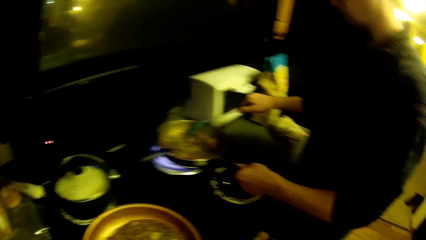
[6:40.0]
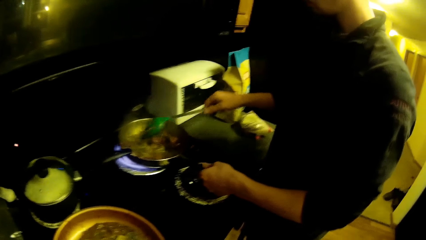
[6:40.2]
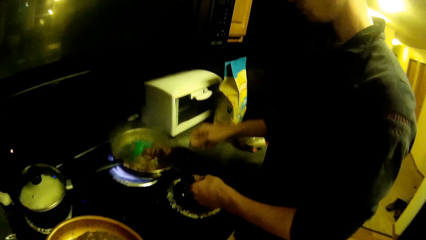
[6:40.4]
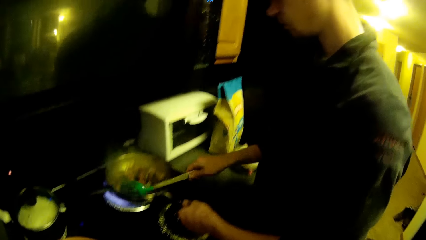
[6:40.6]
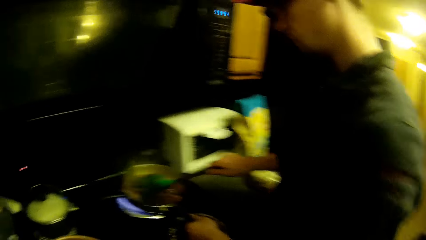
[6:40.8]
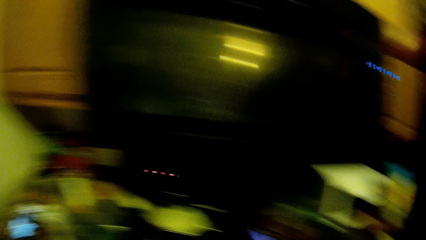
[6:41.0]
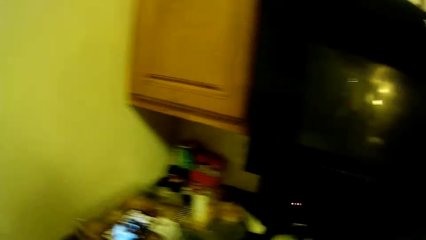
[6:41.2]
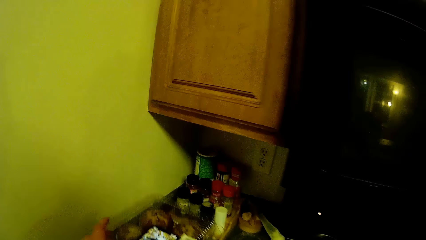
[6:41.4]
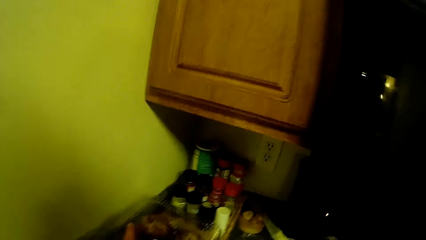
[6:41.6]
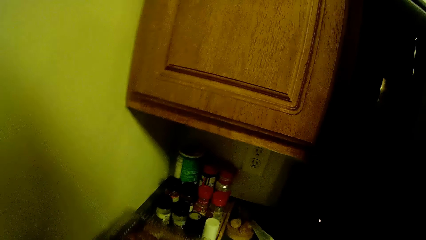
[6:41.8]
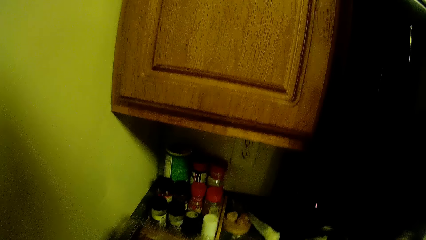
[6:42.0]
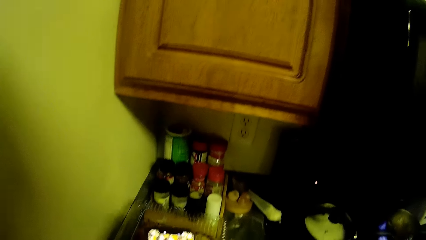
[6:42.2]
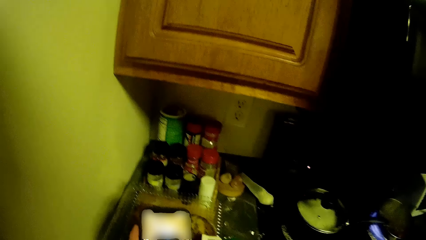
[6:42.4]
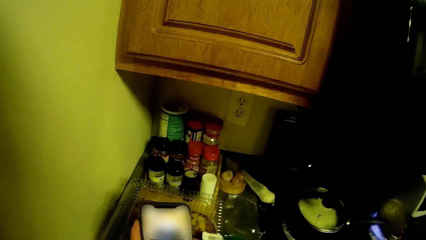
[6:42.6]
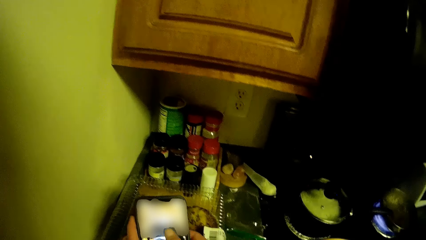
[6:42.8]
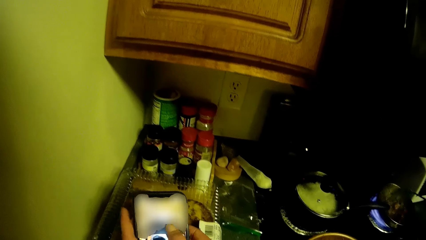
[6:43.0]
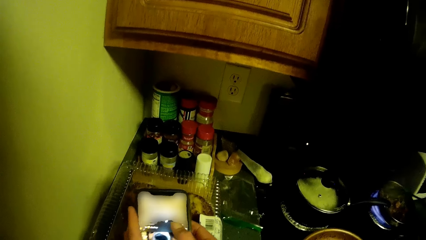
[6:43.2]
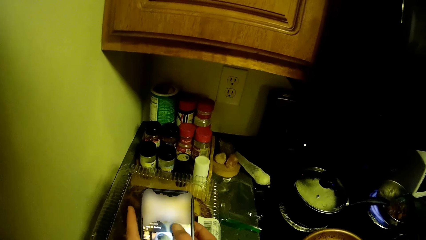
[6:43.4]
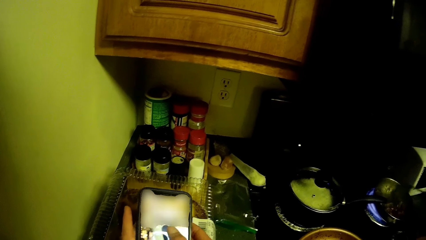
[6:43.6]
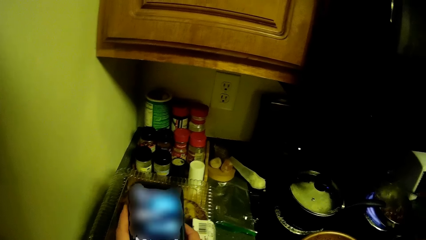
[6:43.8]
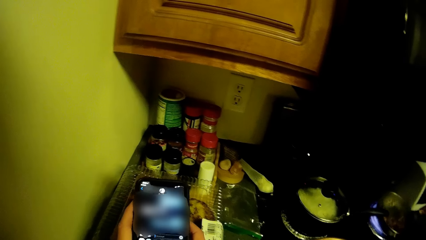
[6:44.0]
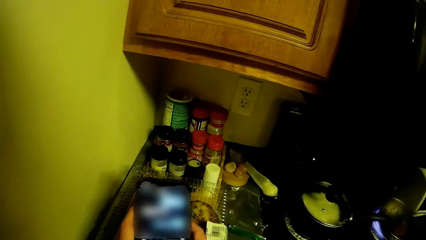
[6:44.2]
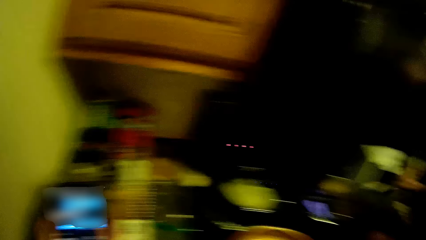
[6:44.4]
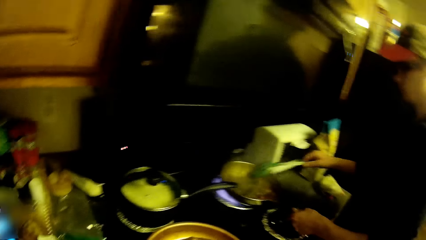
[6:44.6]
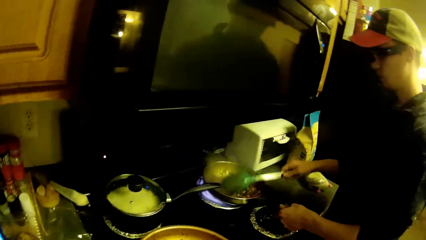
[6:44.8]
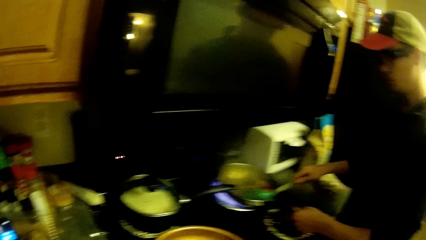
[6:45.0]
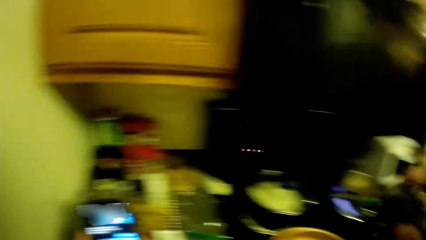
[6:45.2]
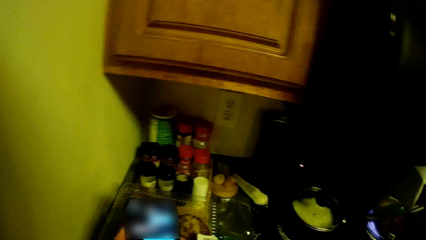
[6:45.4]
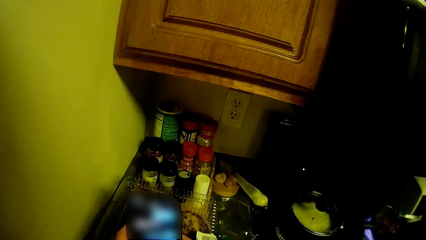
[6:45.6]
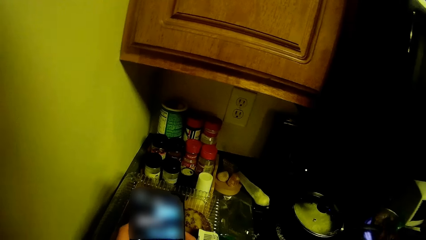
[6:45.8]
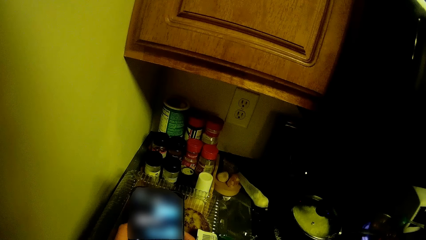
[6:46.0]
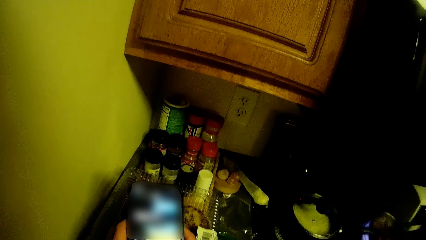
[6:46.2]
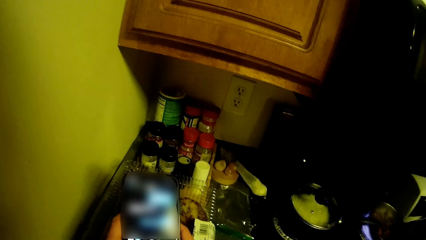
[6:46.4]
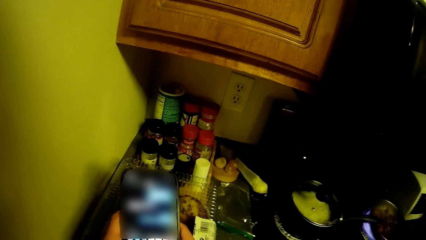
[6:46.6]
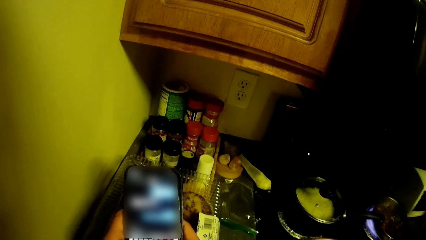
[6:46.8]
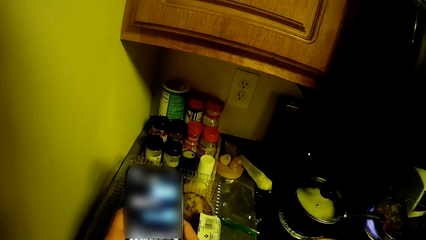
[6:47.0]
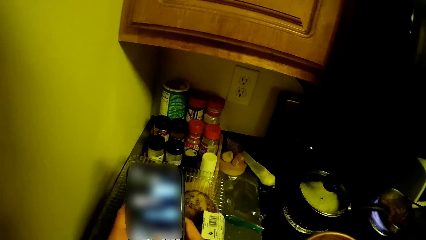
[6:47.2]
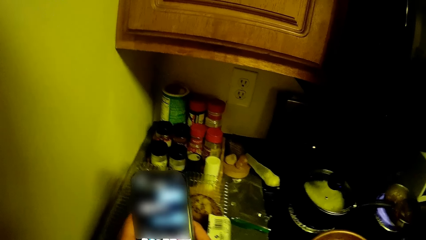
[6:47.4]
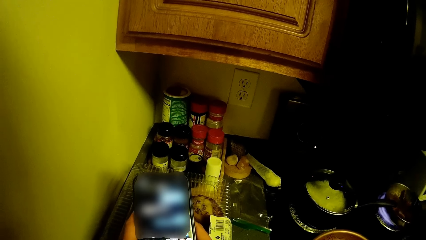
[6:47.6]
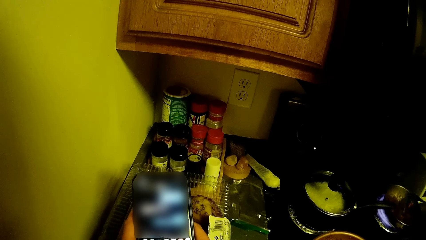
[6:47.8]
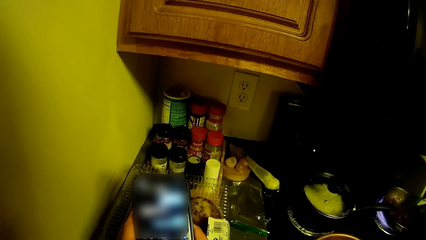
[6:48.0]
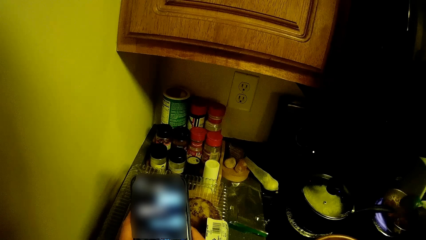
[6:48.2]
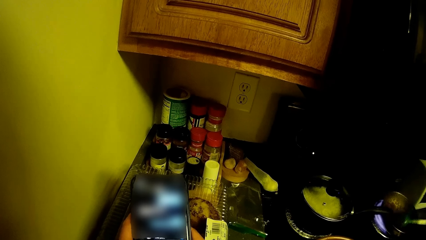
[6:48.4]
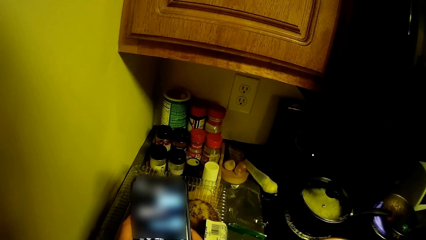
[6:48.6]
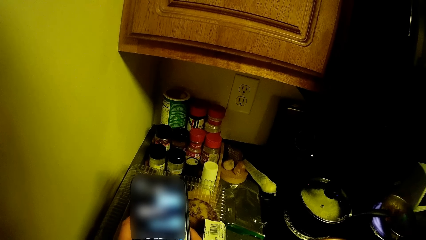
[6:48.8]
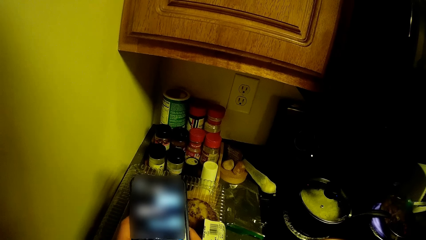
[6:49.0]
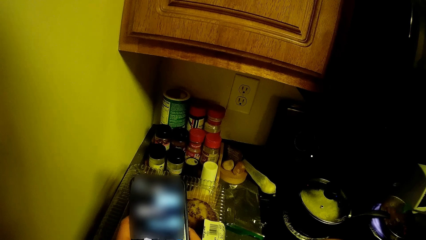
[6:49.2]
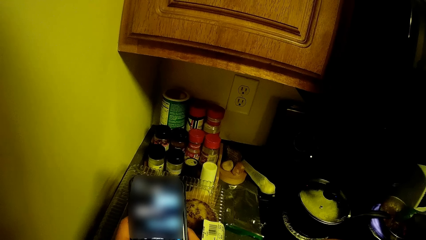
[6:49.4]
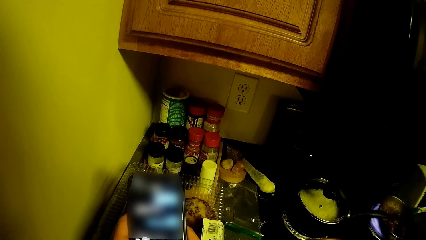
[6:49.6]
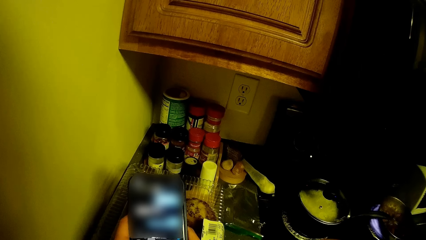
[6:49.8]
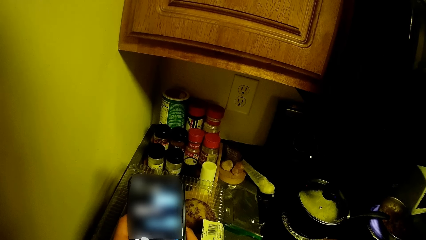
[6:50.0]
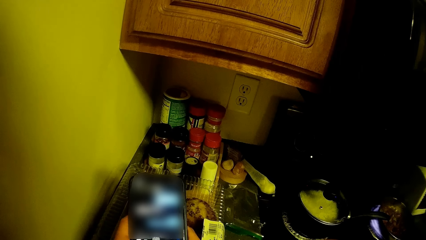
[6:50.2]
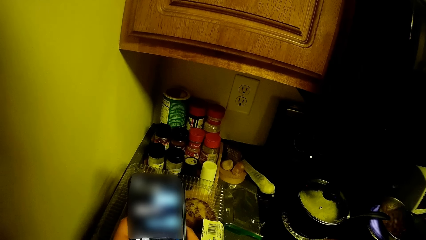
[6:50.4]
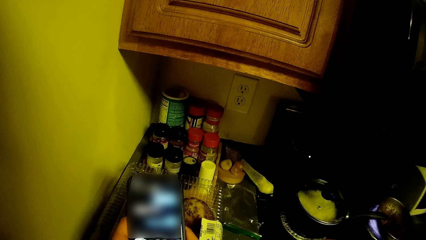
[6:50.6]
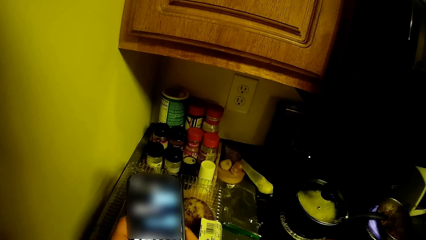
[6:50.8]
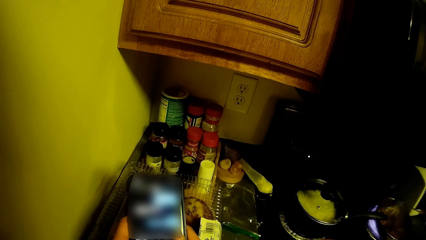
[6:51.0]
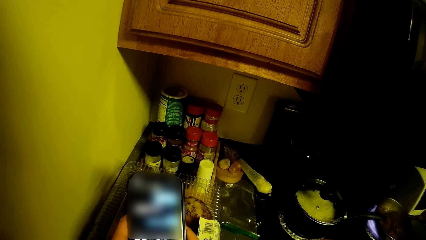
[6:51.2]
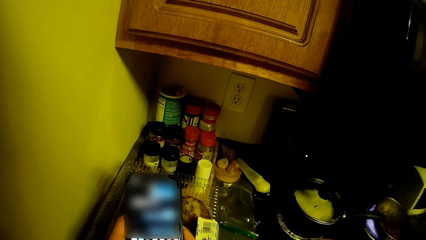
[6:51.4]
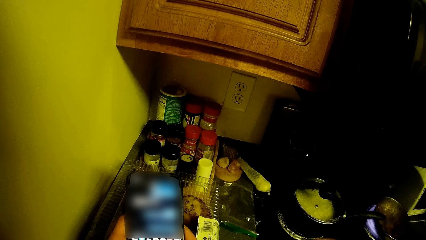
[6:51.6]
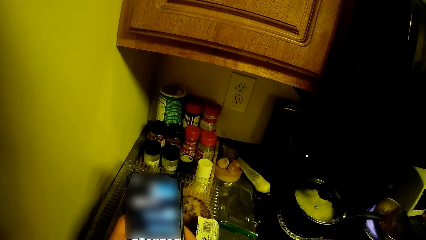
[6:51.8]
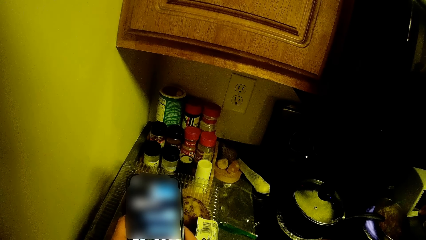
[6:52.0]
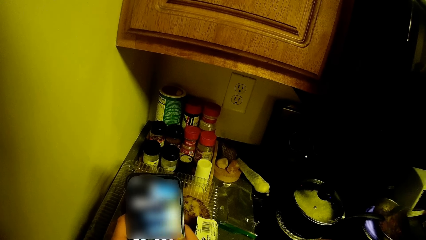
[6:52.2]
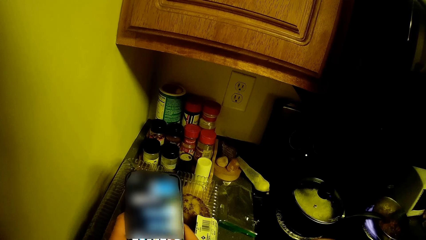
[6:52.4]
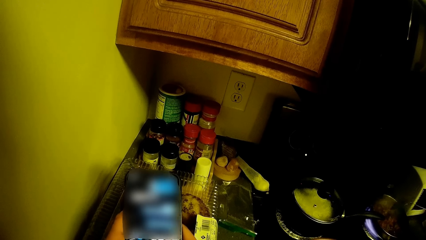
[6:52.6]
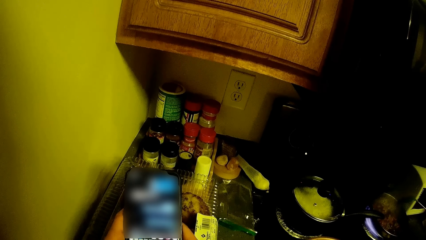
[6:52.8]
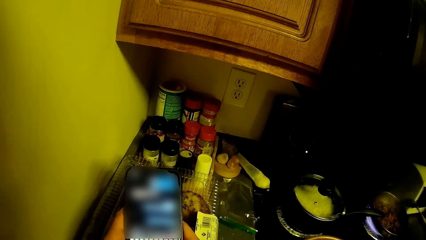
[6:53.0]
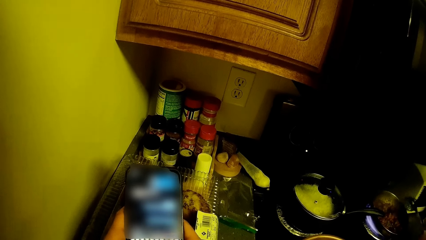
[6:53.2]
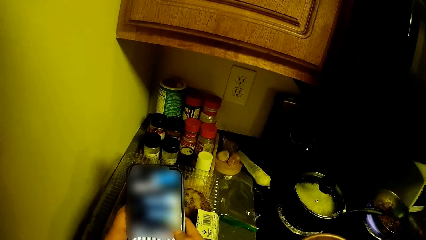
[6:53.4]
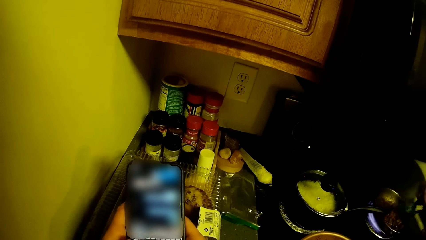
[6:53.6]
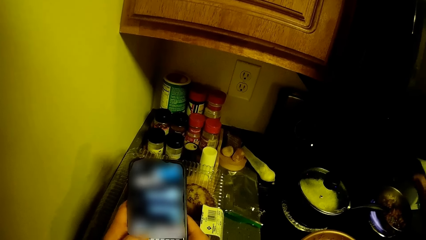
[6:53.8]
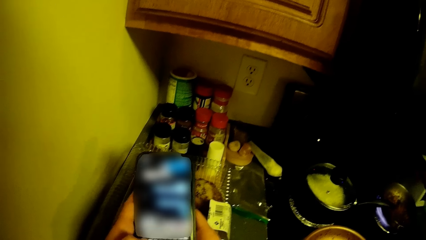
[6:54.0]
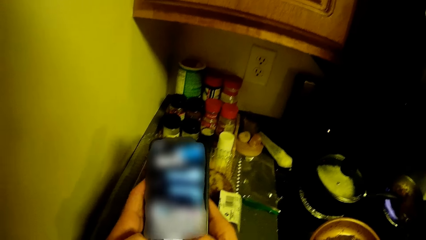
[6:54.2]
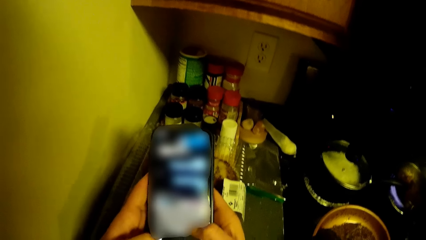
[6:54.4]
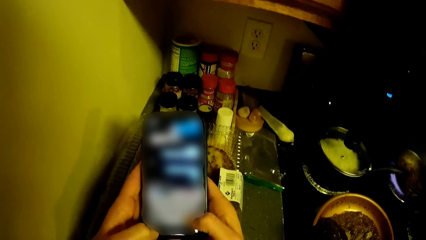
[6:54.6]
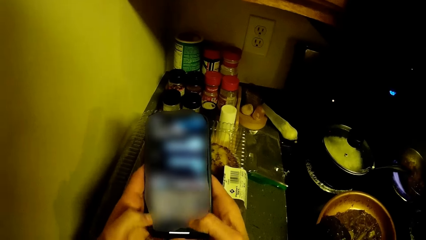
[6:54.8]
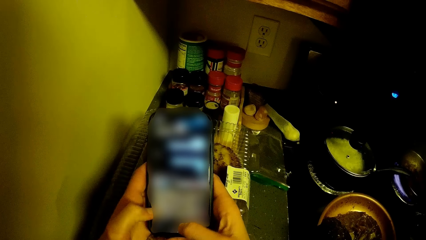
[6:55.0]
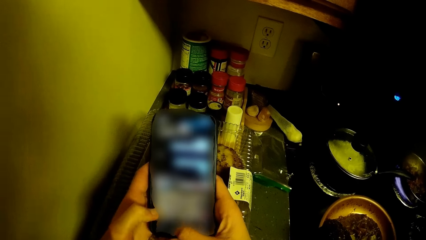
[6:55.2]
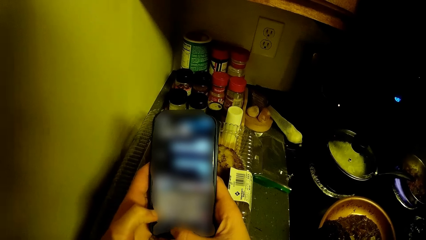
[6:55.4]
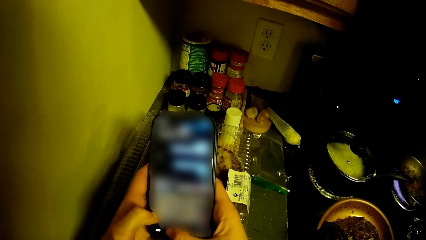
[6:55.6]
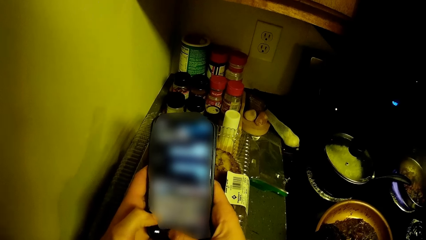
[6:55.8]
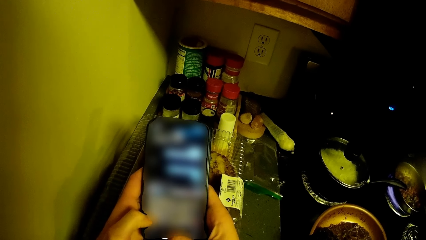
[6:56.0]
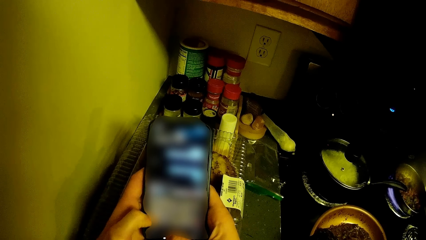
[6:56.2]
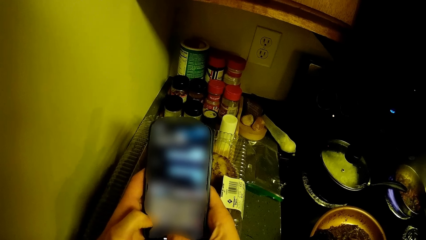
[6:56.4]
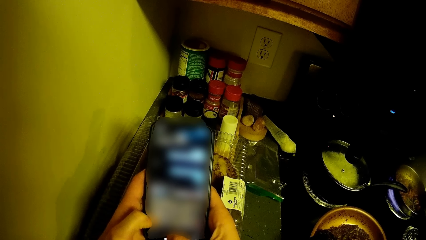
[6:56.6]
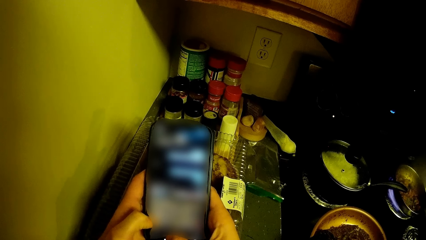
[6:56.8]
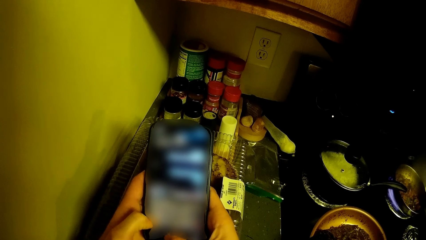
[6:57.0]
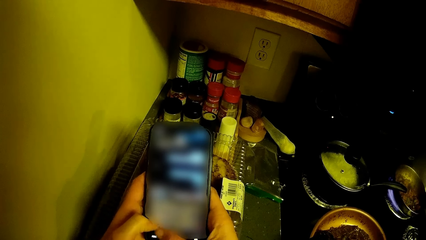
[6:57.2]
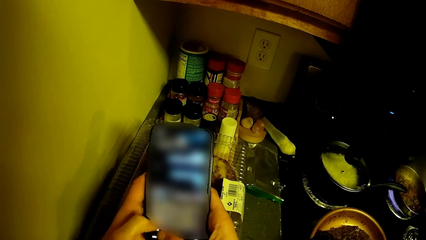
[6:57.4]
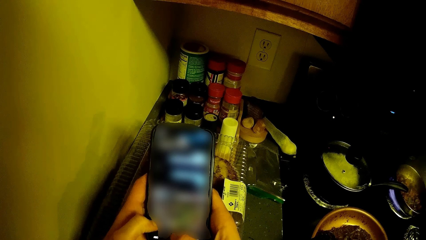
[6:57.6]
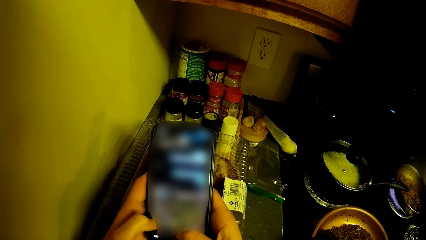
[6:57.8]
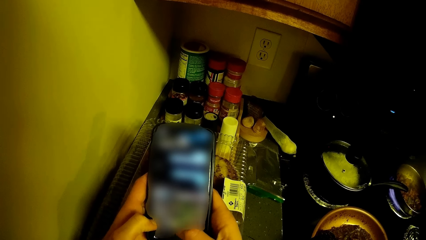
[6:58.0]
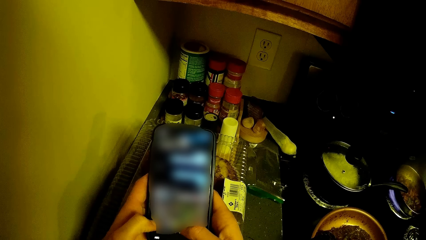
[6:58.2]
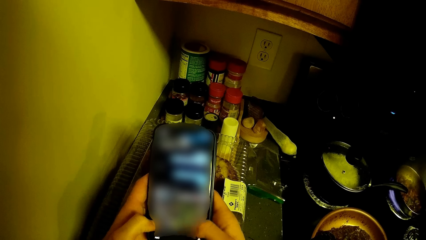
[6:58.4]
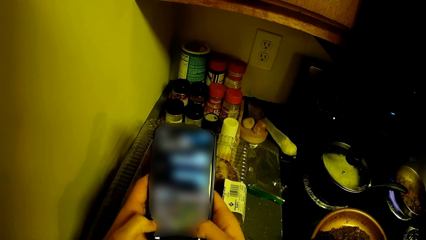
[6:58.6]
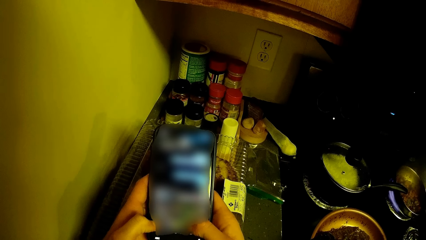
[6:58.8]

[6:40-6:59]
The camera wearer looks at the spice containers. They pick a phone from the counter. They scroll through the phone. They use the phone. A man stirs food with a spoon. The camera wearer uses the phone.
